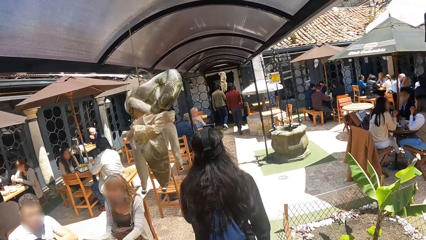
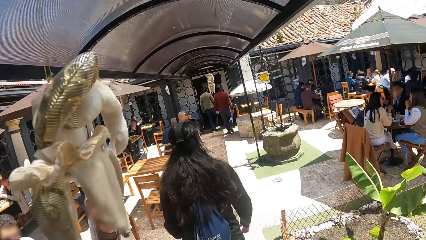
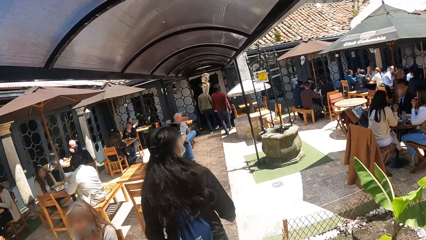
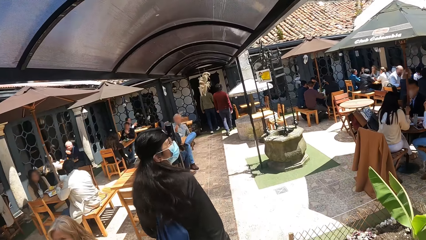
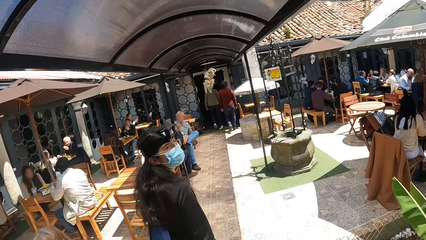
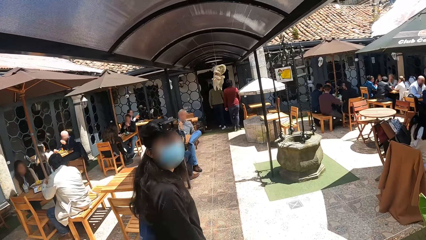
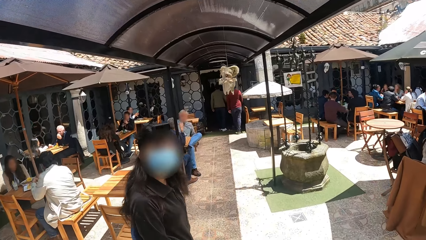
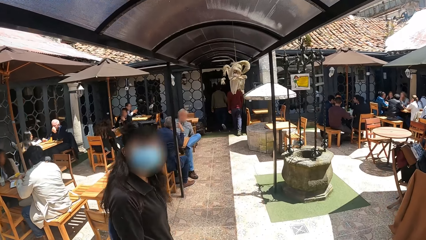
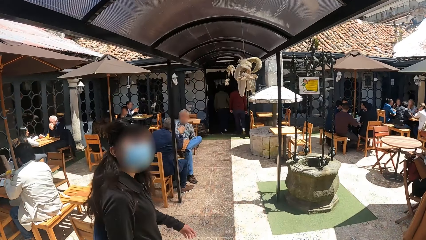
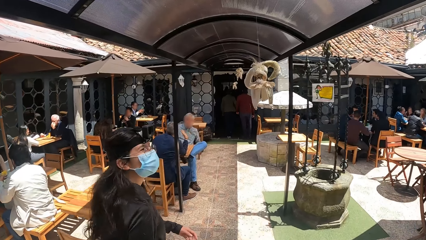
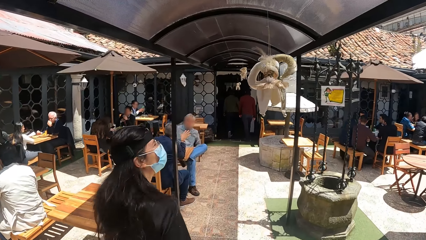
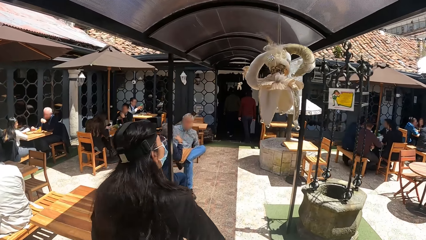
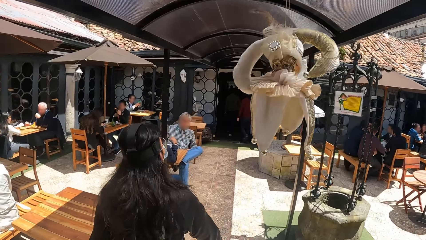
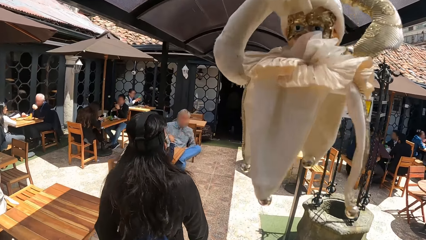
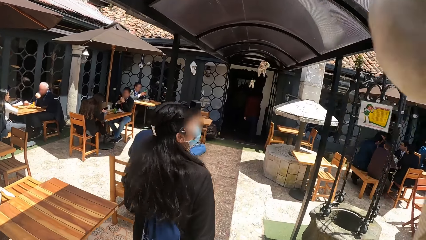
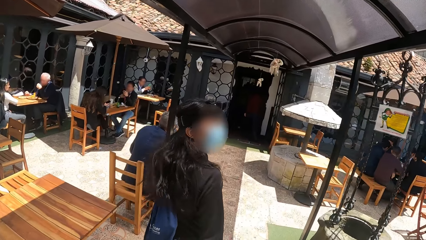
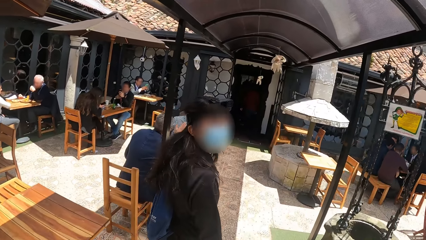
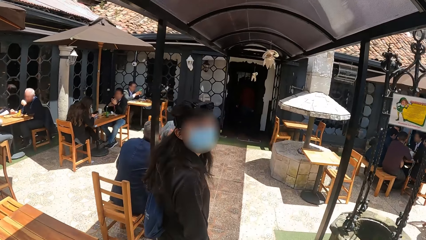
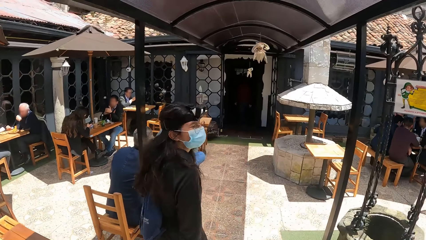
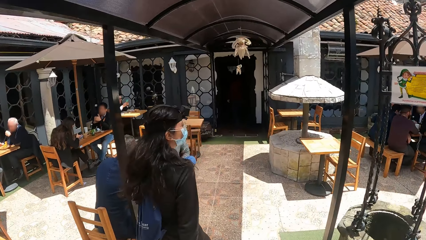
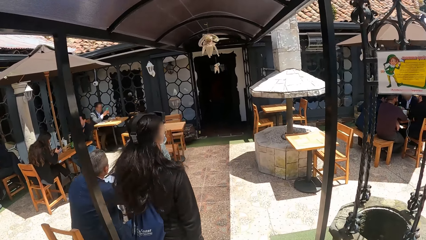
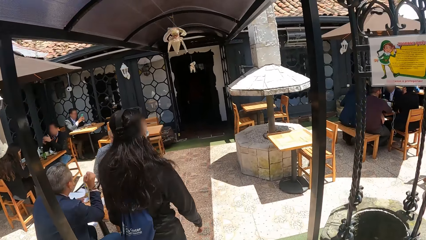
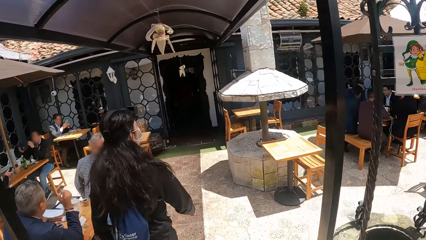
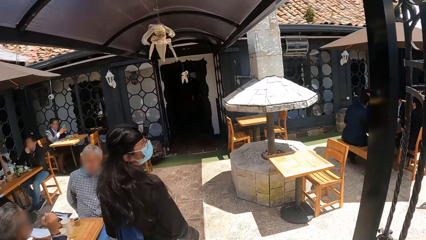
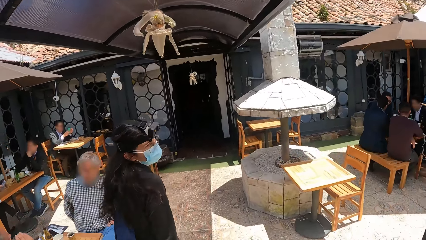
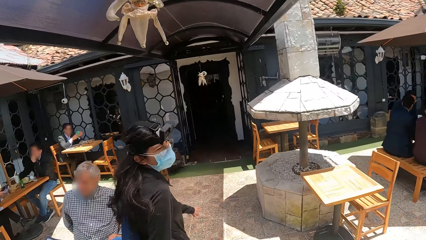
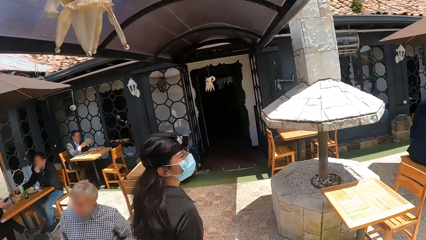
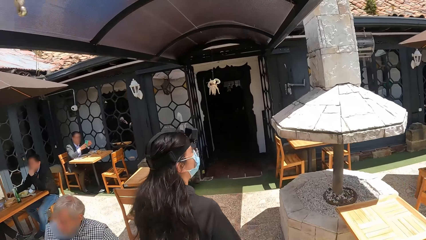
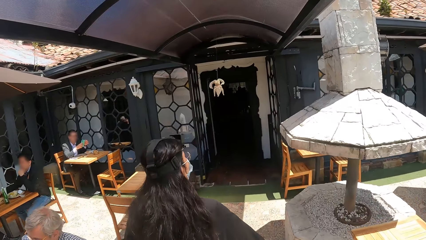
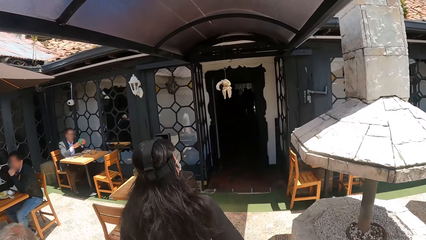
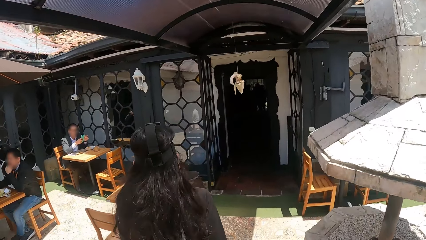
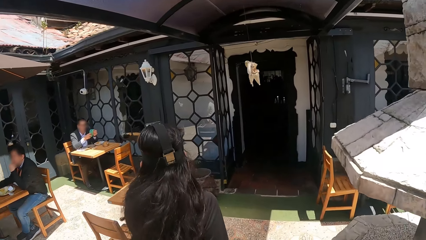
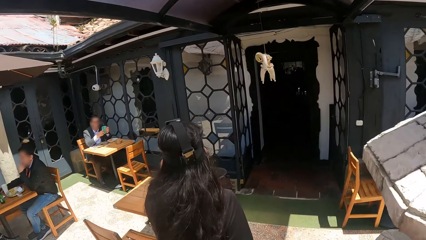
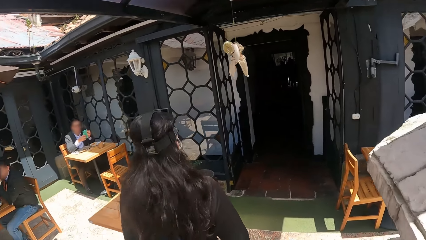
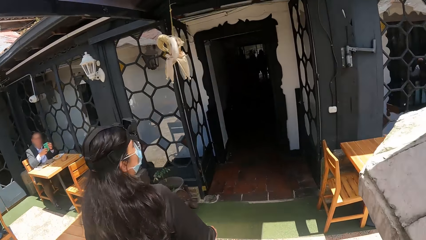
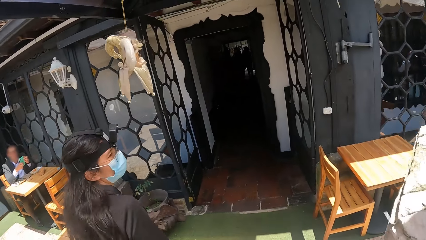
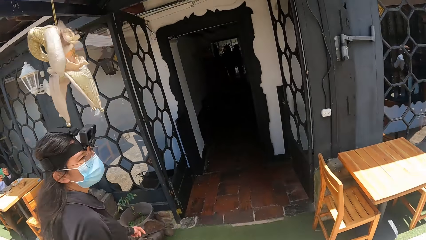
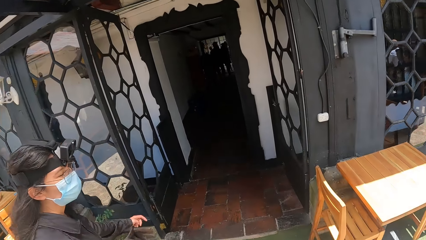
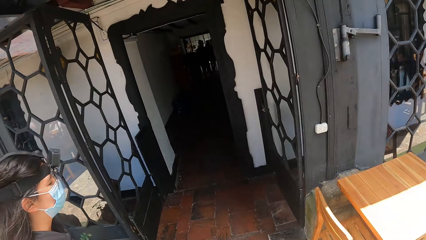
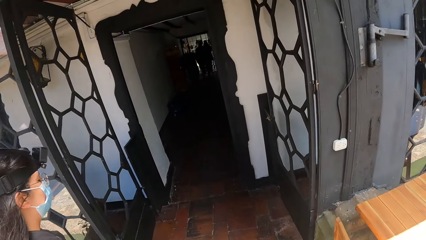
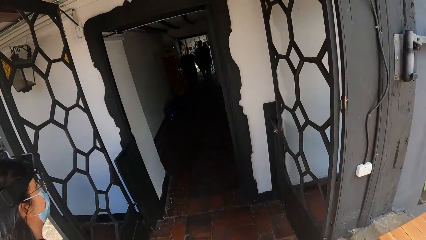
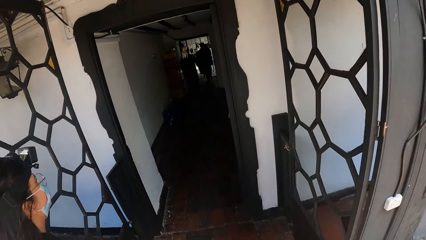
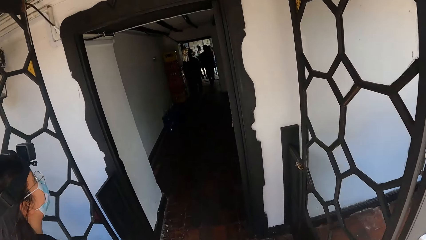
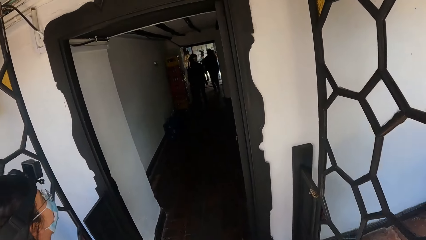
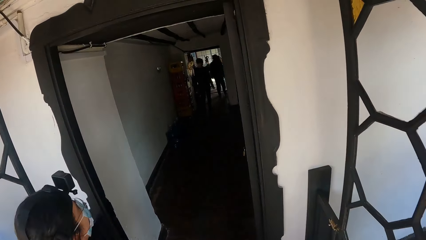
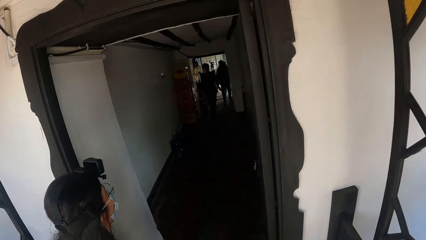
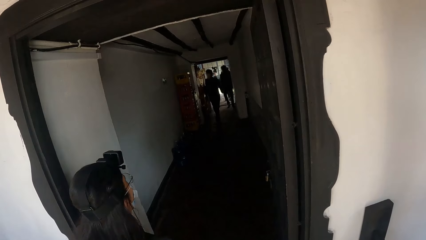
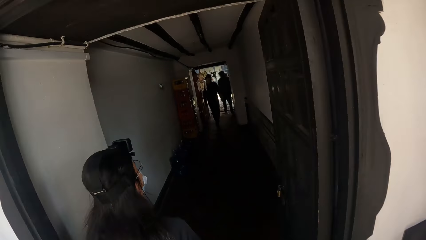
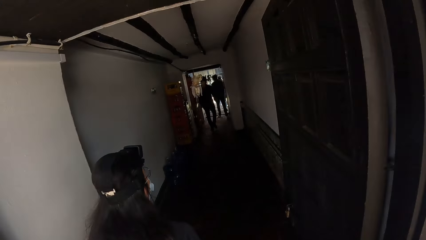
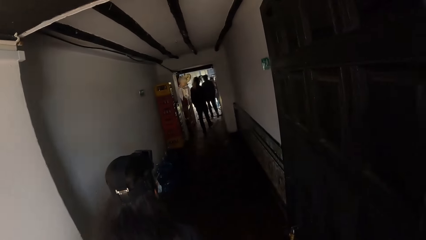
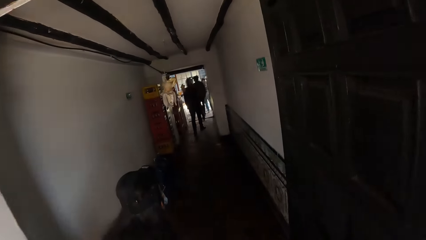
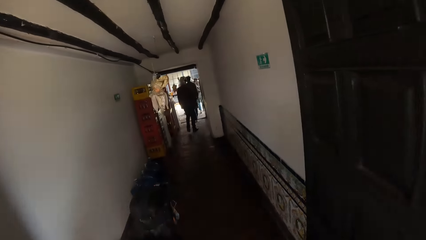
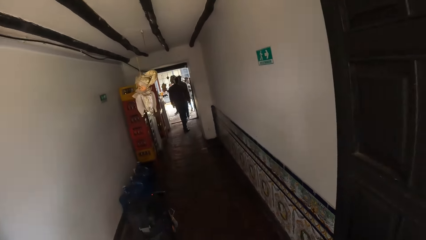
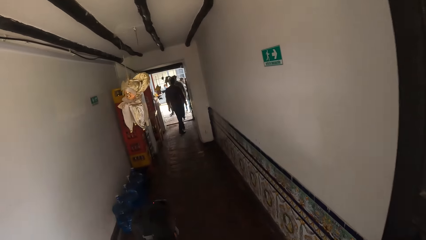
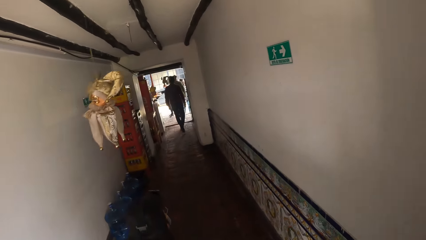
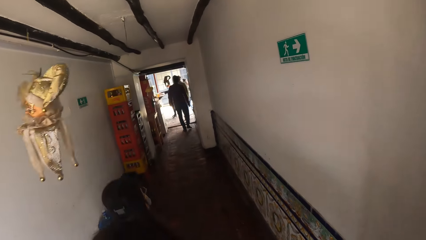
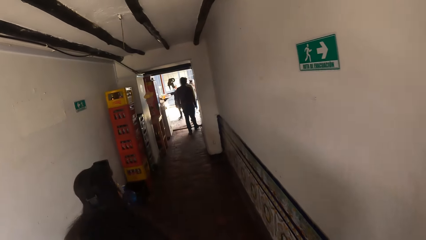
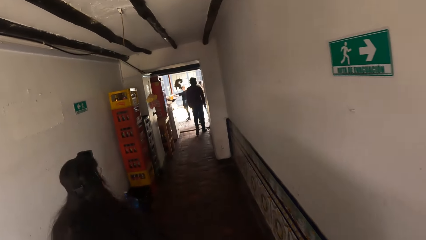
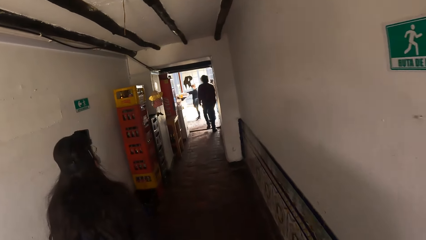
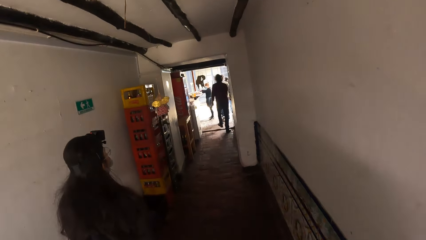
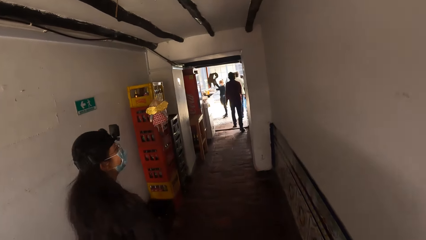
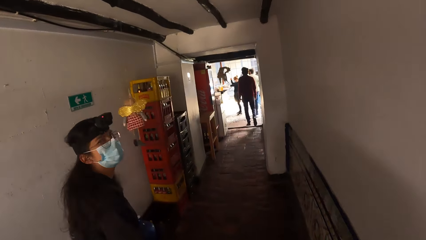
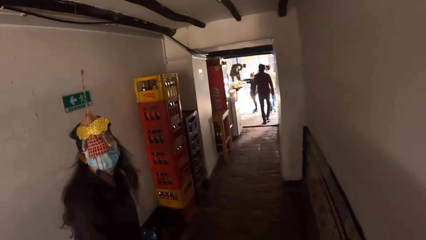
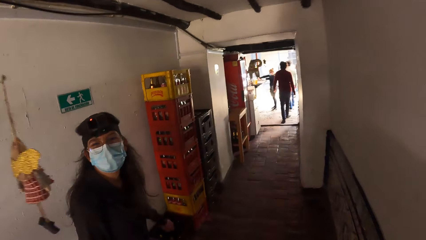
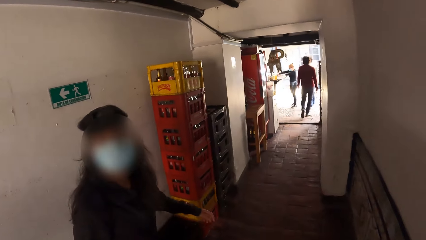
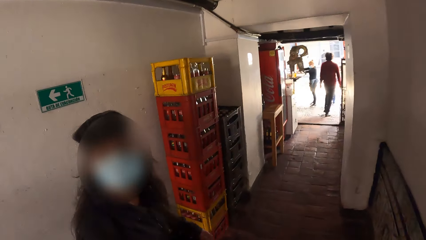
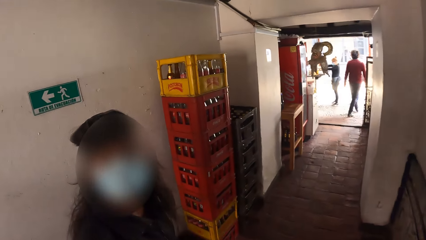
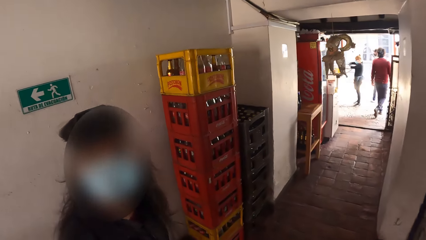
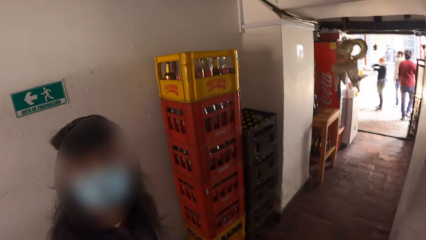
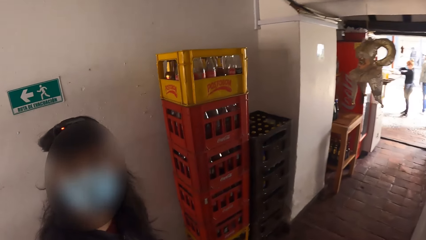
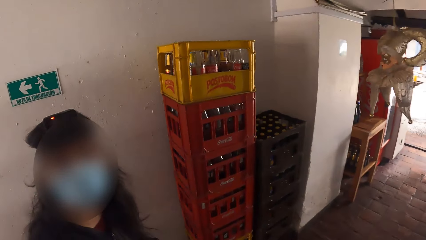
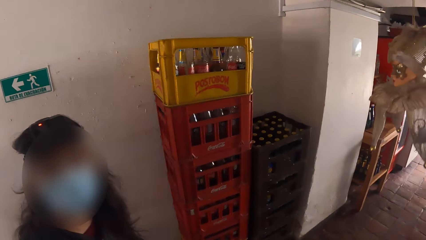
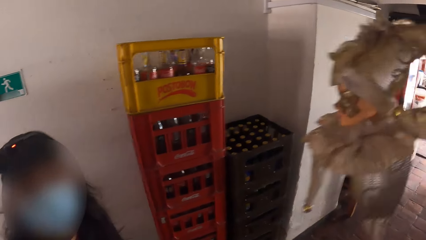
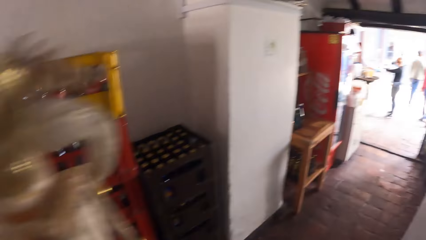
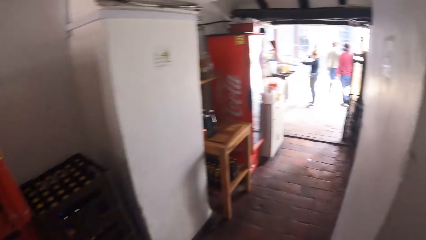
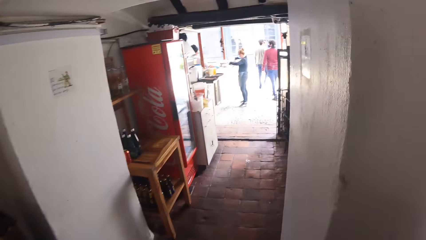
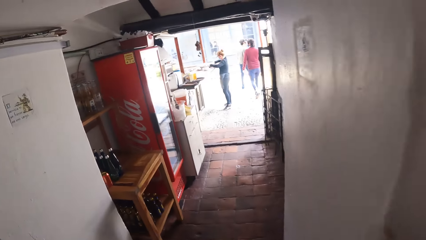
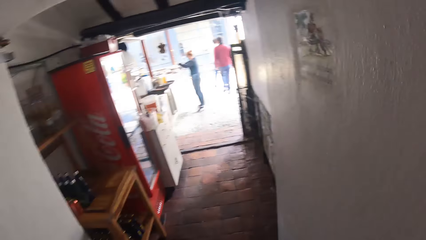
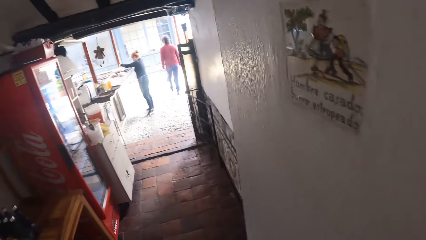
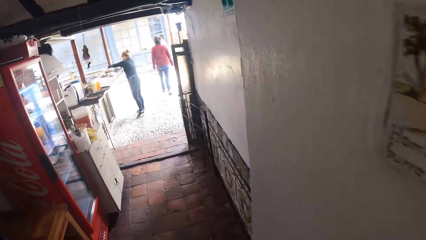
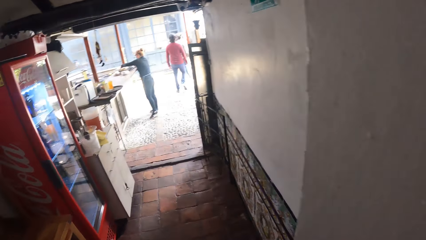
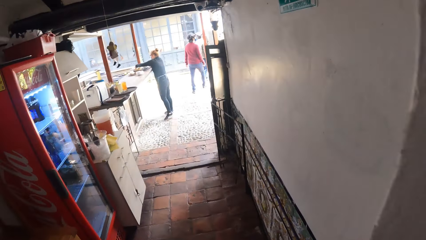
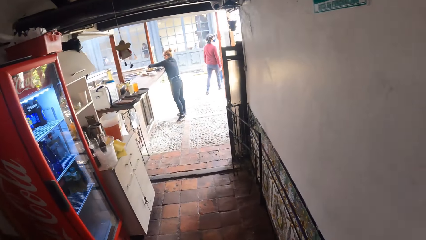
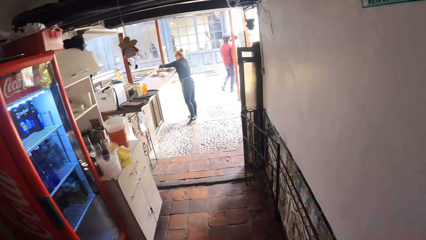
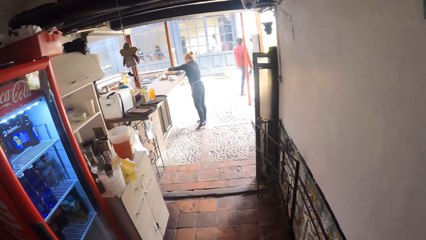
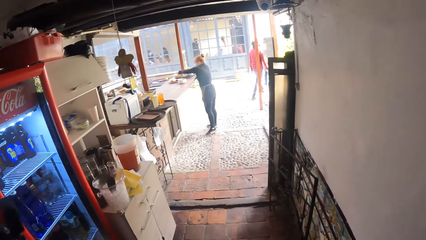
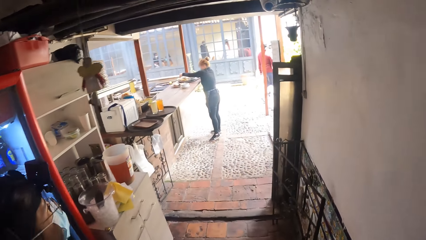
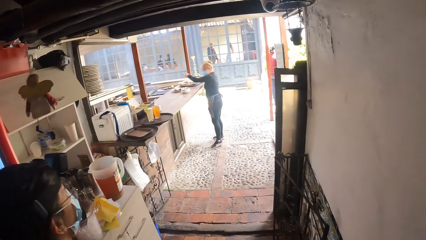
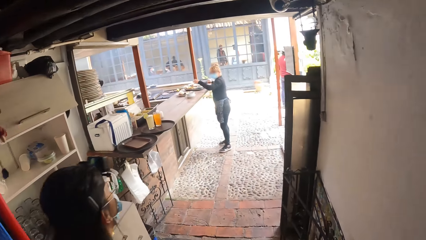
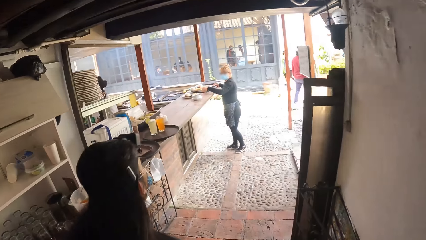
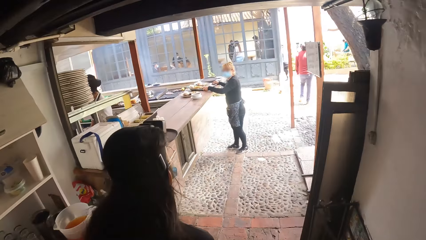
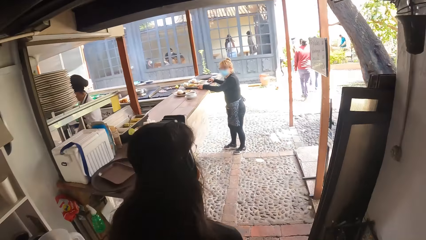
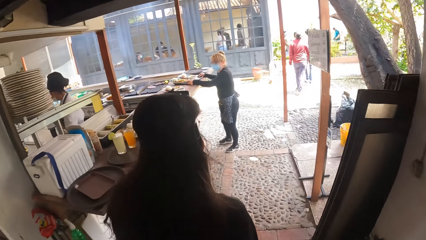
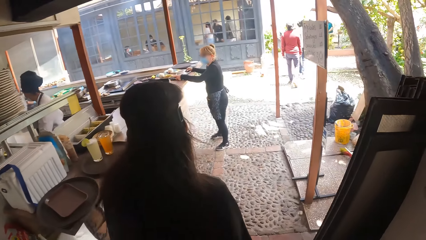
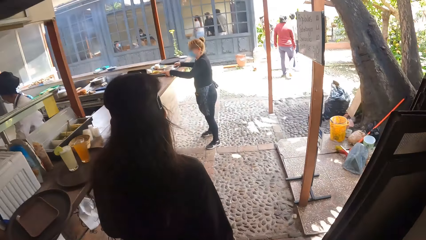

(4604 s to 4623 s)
The camera wearer walks around. They converse with a woman. They interact with the woman. They walk around in a restaurant.
